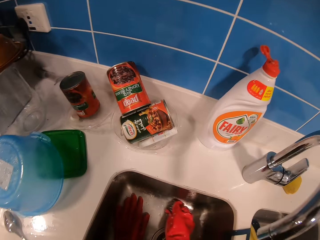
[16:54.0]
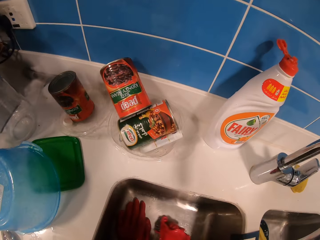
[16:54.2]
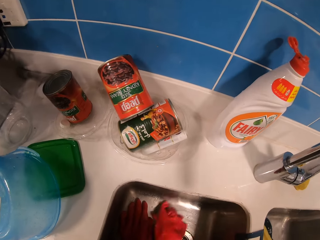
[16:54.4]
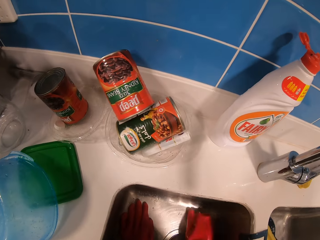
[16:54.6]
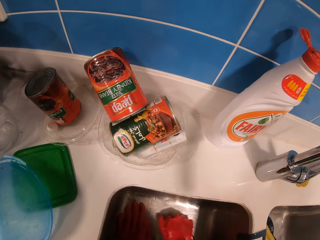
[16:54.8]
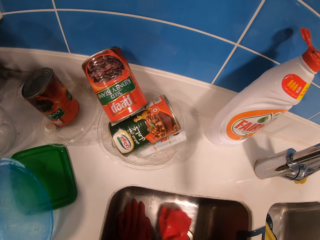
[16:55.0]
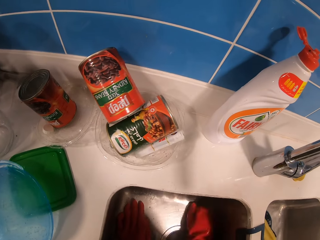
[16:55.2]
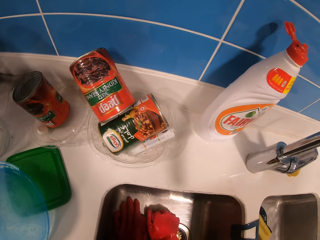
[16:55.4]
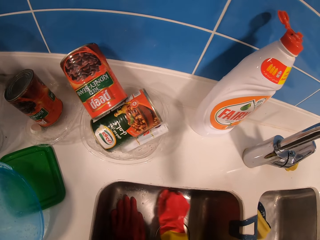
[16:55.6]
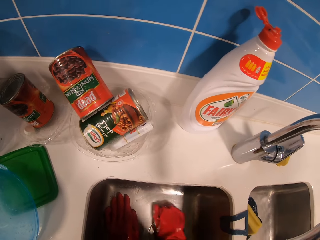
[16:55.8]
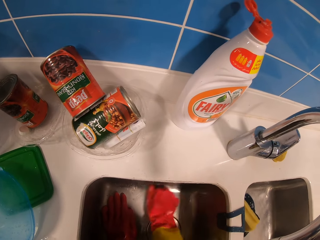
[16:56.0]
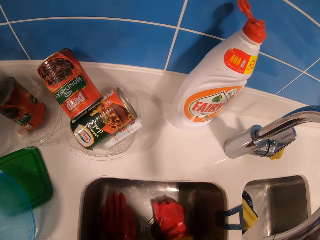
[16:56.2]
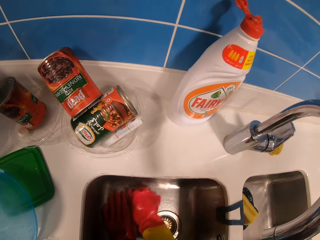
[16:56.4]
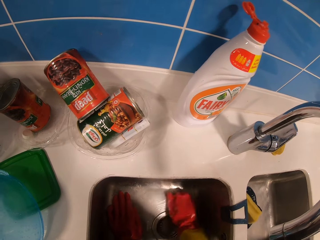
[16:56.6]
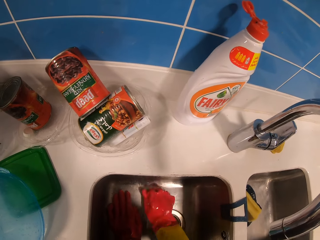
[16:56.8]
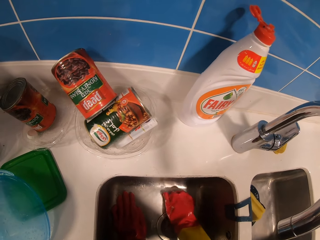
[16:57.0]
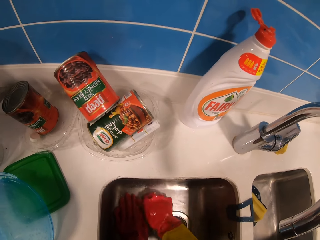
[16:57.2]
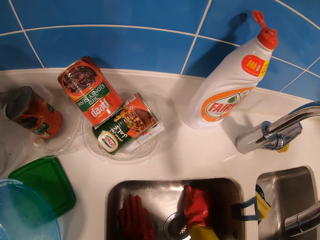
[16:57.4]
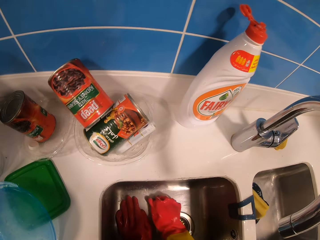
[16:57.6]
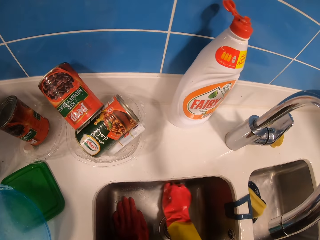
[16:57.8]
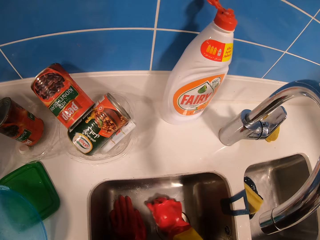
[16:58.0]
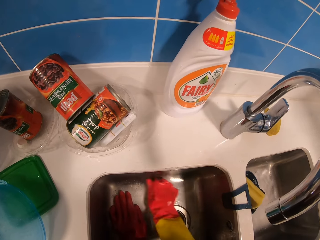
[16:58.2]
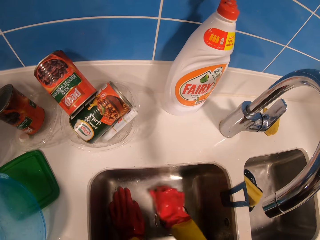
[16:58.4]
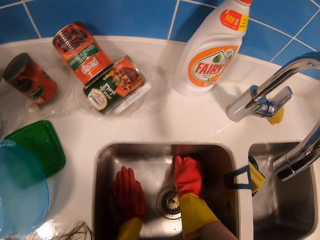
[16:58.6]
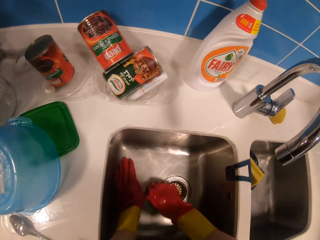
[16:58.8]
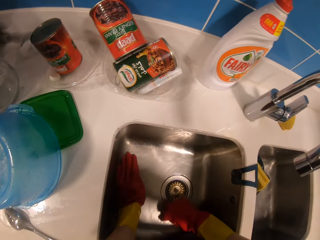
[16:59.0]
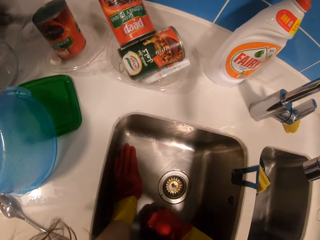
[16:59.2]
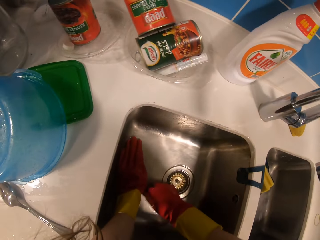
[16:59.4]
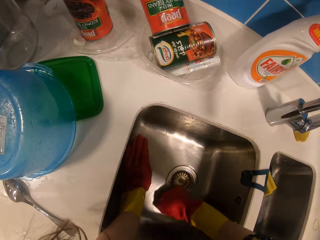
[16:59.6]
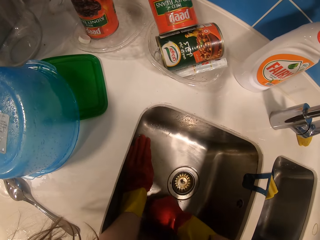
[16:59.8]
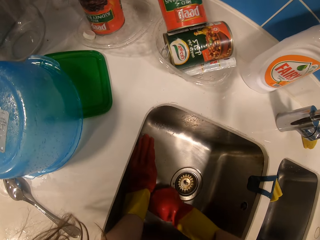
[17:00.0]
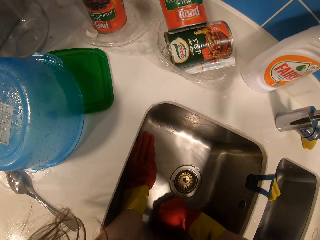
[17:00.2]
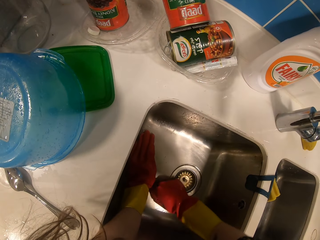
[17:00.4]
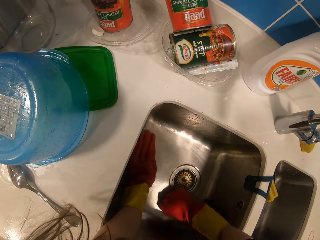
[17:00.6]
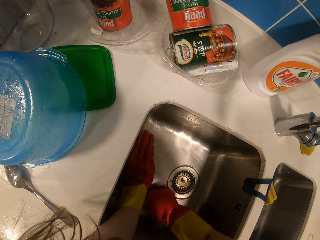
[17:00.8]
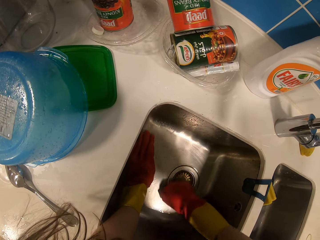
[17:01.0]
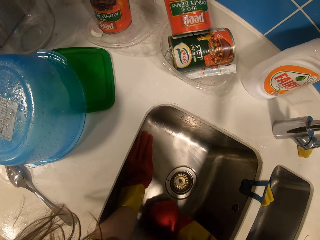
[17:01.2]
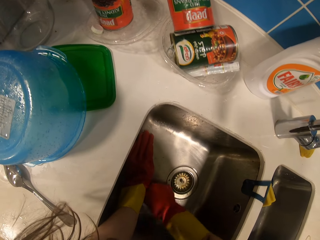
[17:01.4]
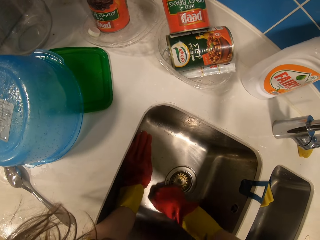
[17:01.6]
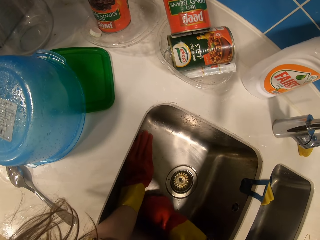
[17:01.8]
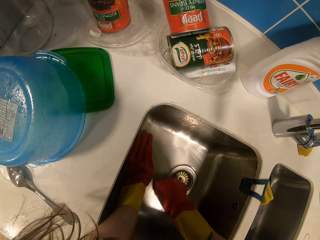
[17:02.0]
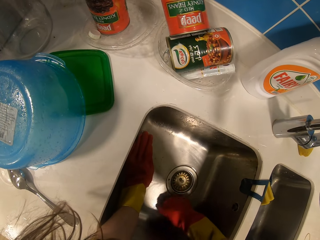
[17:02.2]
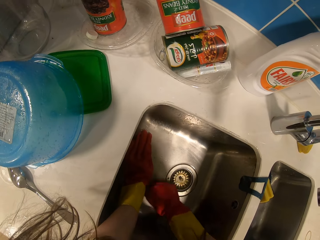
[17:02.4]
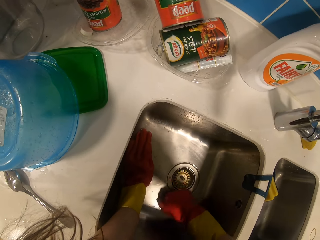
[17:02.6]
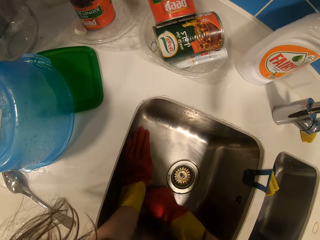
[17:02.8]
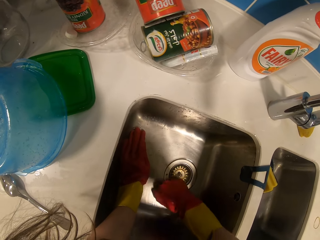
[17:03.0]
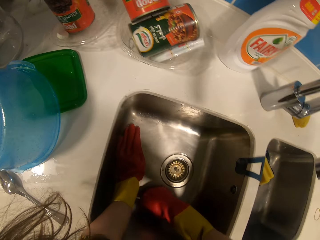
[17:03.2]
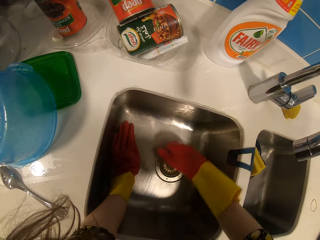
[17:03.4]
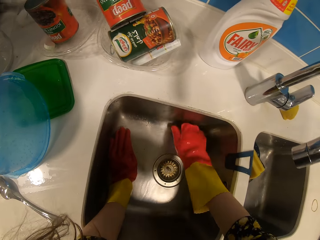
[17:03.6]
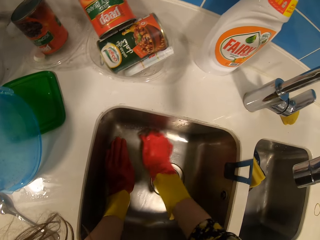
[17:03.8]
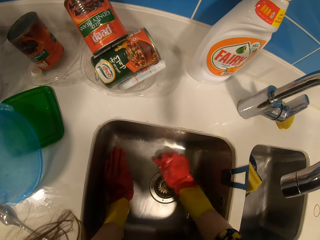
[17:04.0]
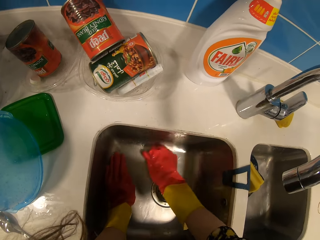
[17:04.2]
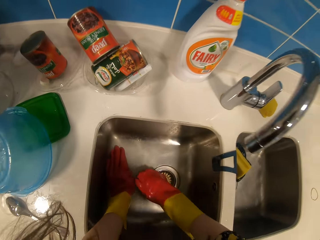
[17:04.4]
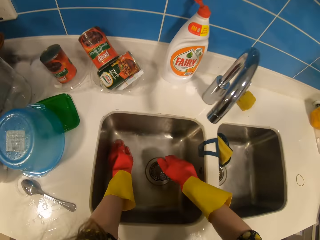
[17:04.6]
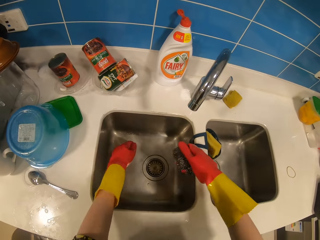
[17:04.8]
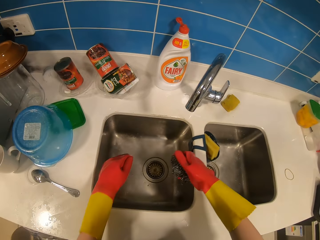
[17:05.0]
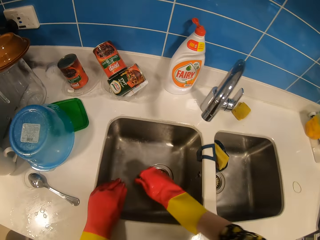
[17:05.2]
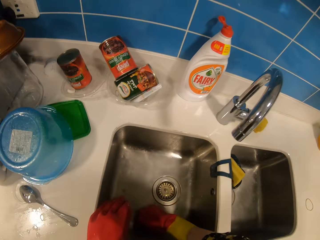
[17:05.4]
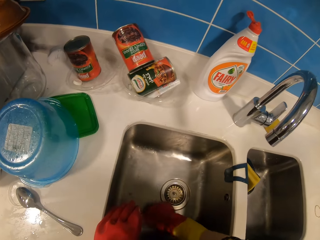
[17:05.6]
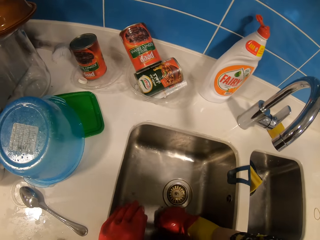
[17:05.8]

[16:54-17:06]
The camera wearer rubs the sink with the steel wire. They interact with a man.

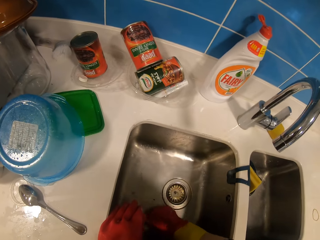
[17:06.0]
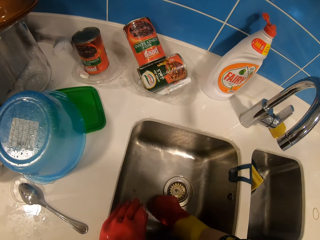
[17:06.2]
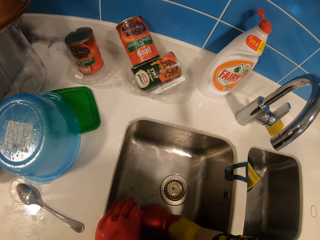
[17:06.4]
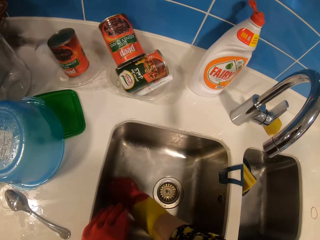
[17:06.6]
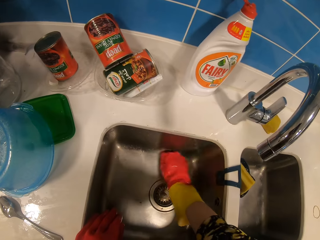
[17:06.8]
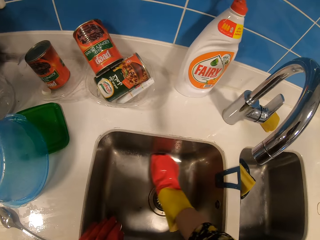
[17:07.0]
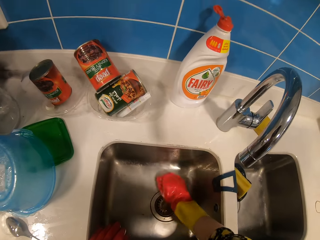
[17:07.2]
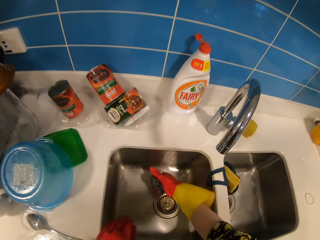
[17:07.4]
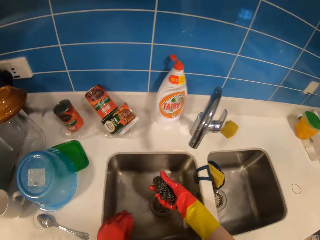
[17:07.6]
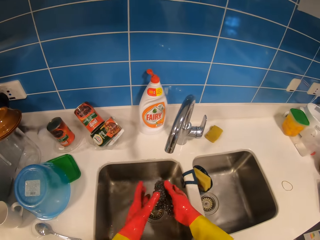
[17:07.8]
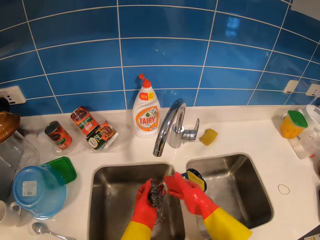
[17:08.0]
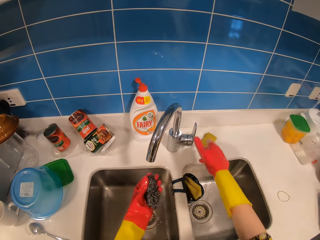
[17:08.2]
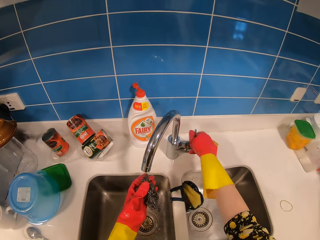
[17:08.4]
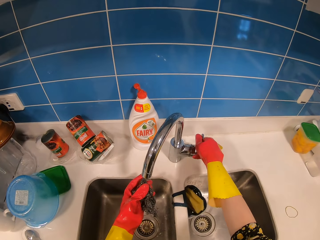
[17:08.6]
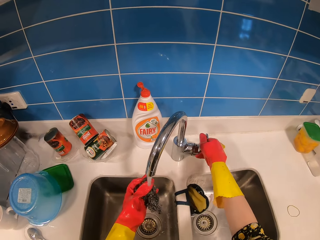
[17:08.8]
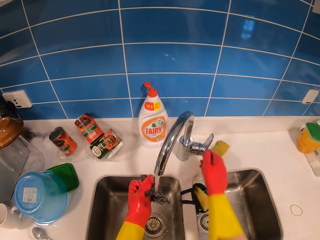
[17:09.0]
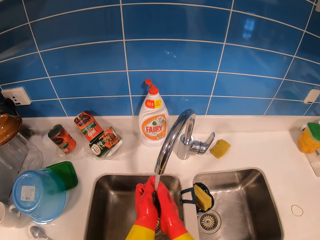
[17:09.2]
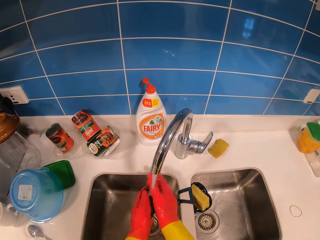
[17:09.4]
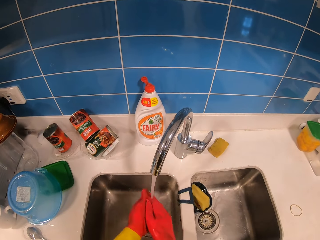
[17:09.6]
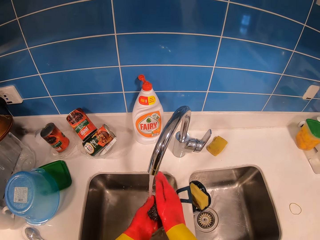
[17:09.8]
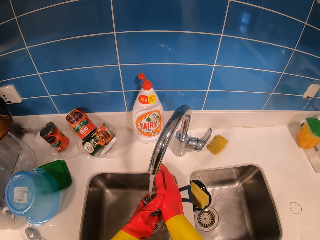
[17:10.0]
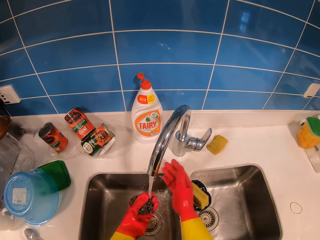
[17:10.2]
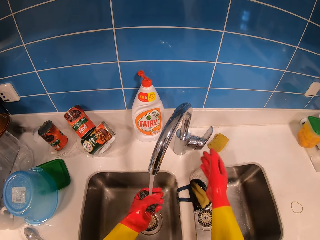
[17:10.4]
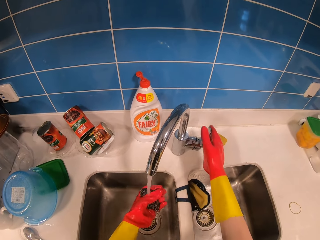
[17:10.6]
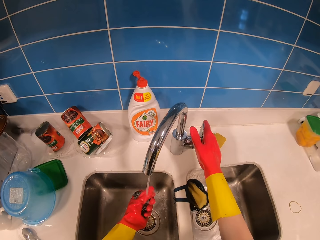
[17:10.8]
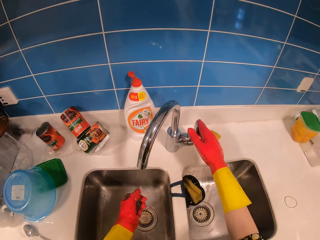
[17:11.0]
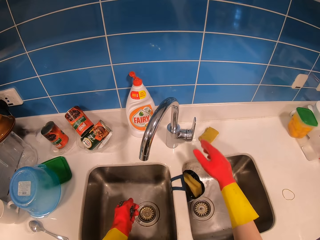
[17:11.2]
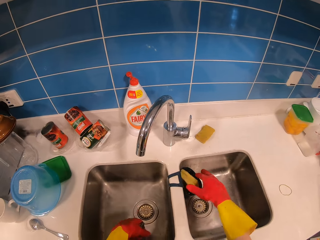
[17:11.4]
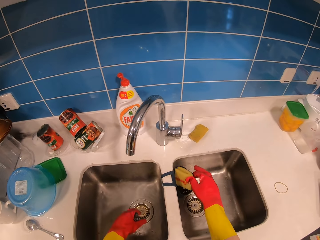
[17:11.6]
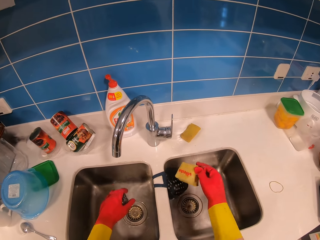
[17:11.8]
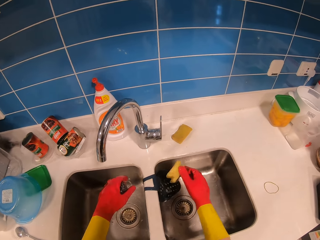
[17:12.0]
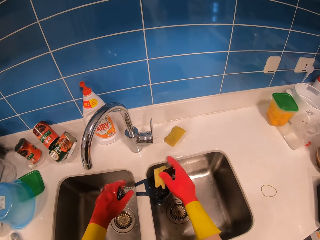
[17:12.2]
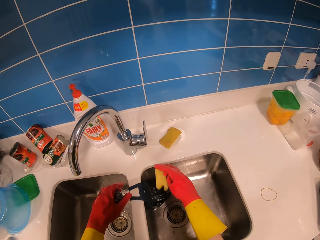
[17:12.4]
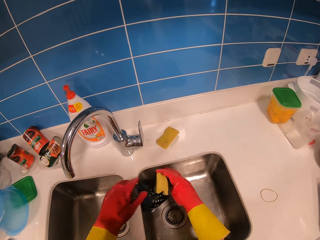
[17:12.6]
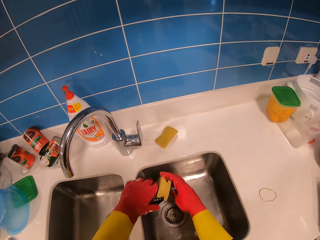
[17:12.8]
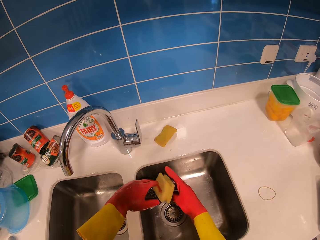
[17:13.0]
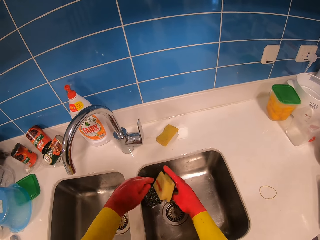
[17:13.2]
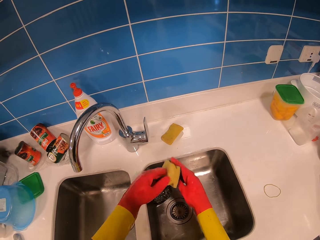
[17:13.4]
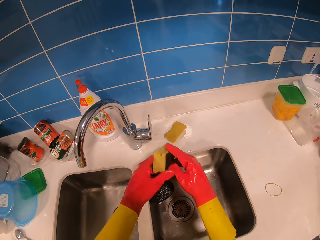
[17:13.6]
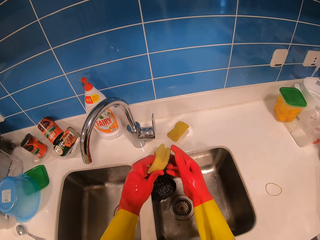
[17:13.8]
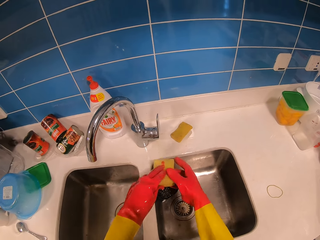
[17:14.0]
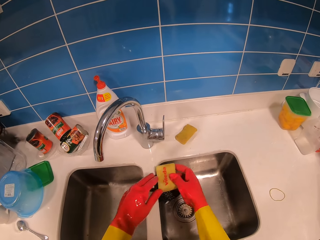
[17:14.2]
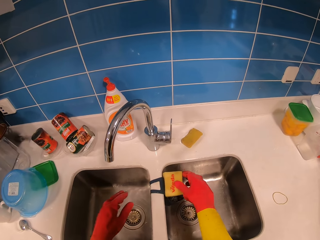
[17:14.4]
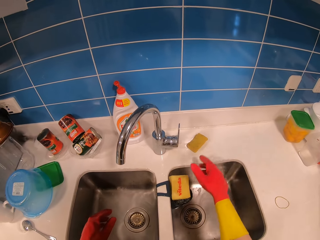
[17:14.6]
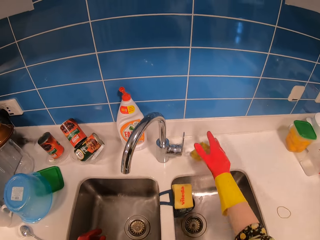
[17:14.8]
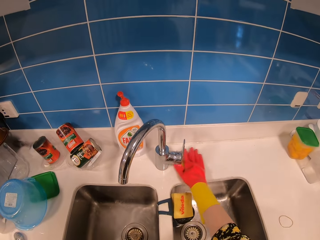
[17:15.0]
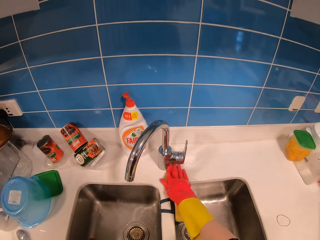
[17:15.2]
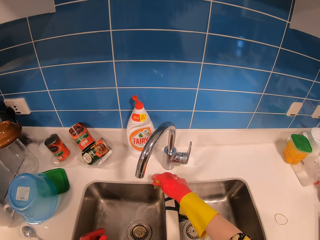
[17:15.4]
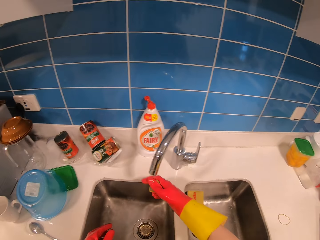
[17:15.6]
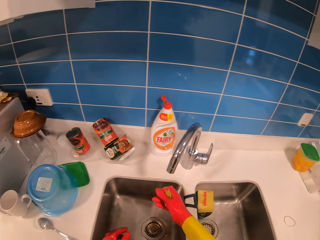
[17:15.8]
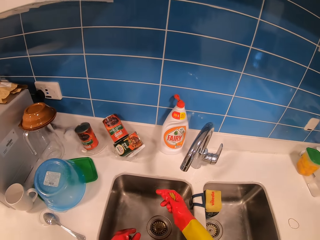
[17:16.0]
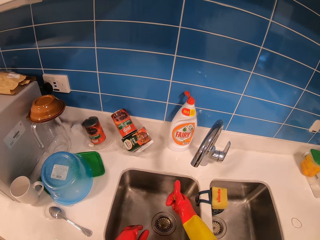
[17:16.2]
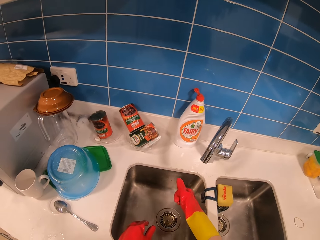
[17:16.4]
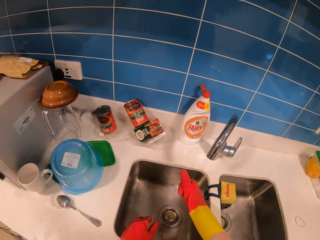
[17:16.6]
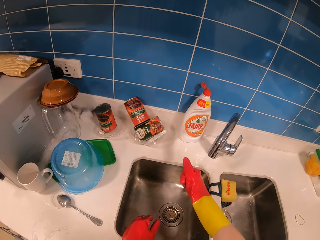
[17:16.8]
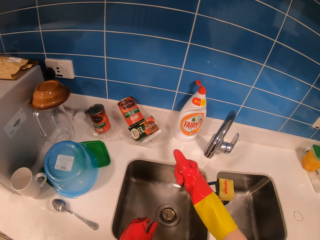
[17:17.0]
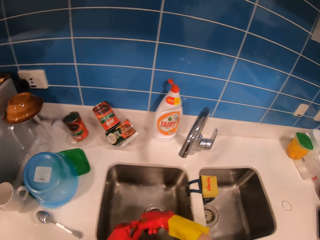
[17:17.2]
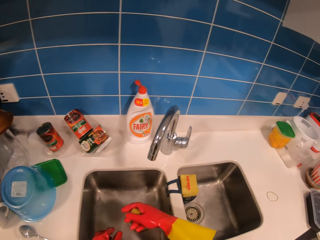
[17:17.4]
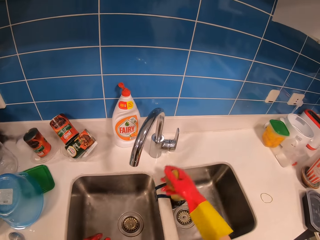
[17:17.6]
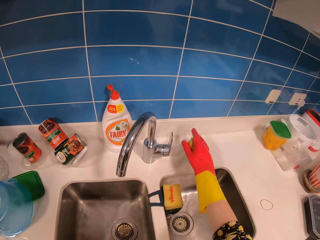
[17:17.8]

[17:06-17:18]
The camera wearer opens the tap. They clean the steel wire. They close the tap. They place the steel wire in the container. They pick up the sponge on the counter. They press the sponge. They rinse off excess water from the scouring pad.
